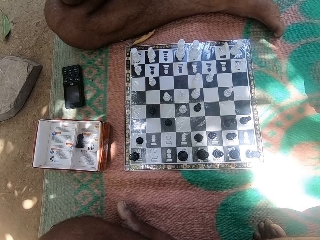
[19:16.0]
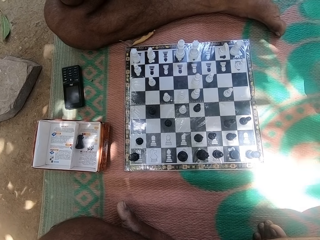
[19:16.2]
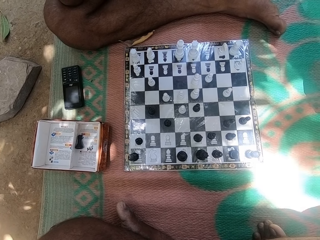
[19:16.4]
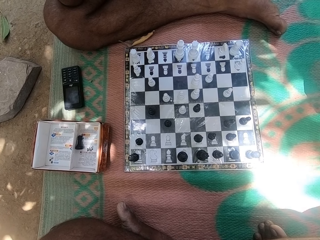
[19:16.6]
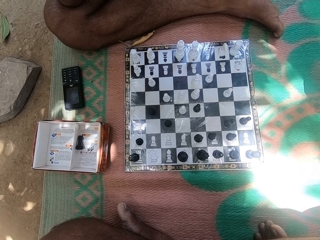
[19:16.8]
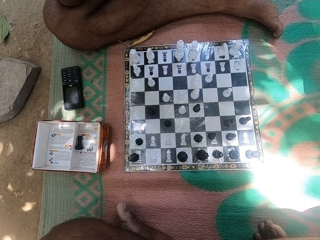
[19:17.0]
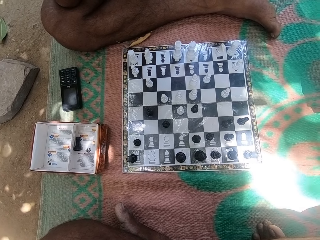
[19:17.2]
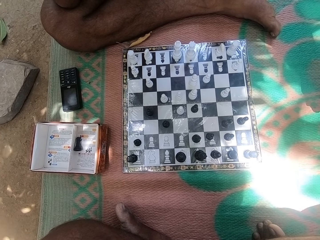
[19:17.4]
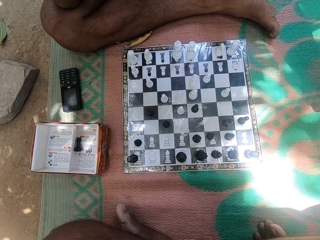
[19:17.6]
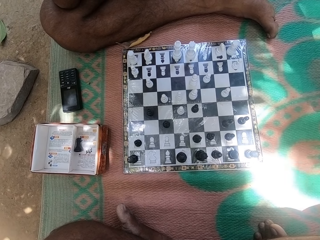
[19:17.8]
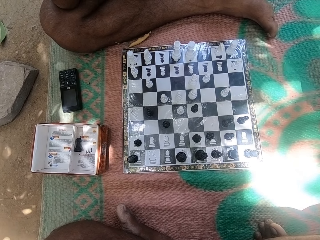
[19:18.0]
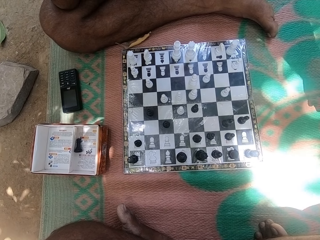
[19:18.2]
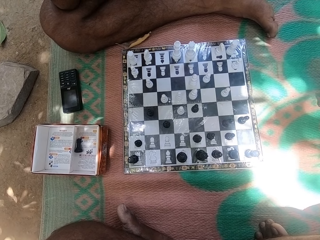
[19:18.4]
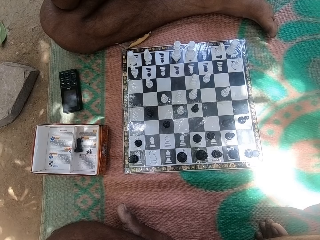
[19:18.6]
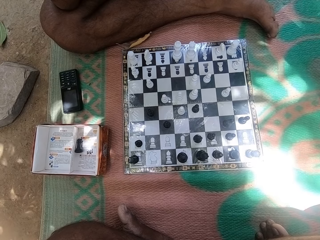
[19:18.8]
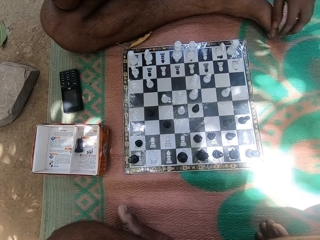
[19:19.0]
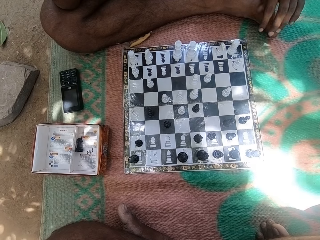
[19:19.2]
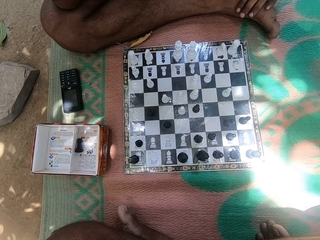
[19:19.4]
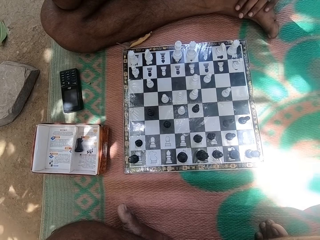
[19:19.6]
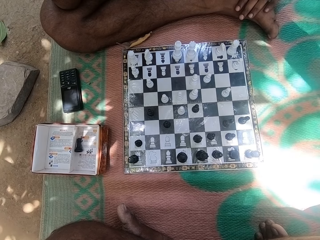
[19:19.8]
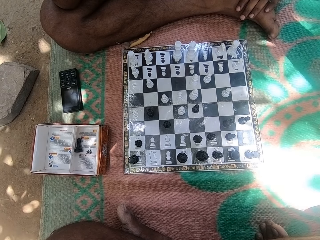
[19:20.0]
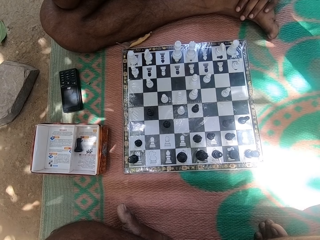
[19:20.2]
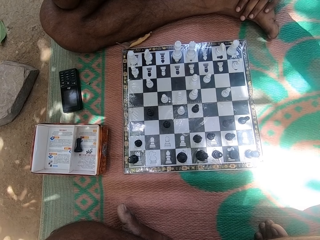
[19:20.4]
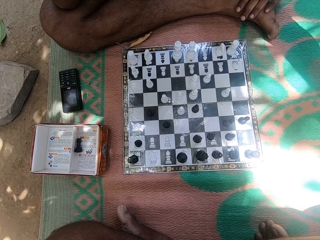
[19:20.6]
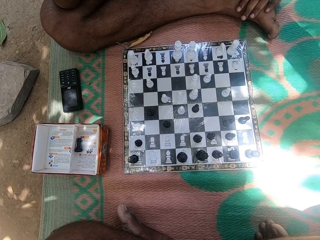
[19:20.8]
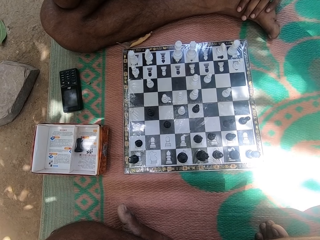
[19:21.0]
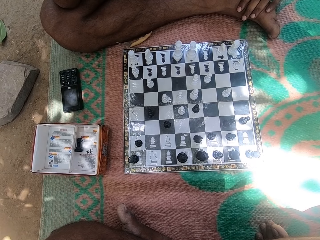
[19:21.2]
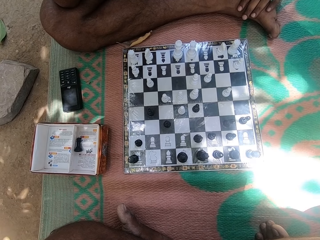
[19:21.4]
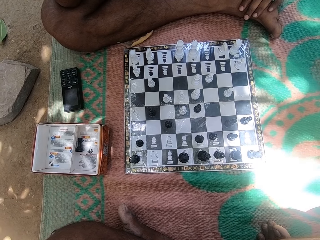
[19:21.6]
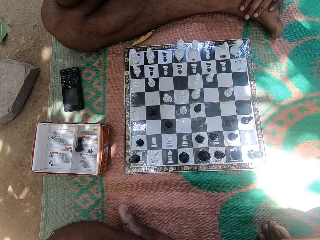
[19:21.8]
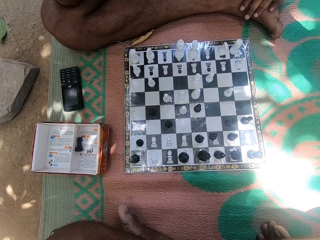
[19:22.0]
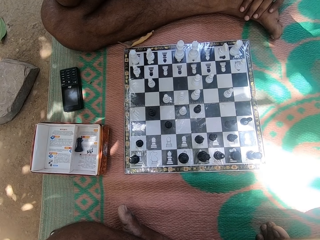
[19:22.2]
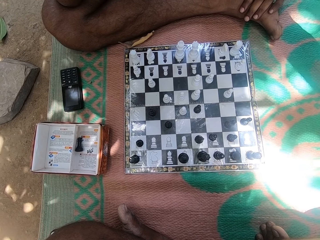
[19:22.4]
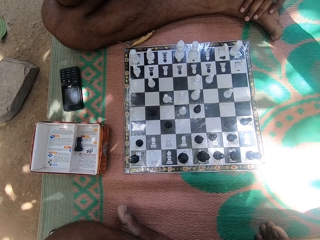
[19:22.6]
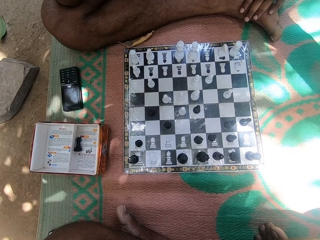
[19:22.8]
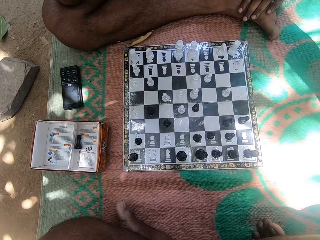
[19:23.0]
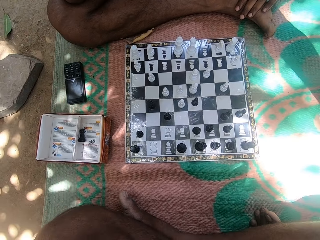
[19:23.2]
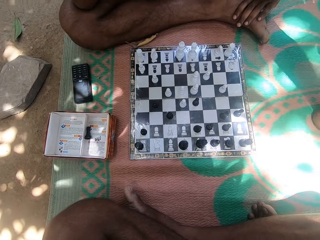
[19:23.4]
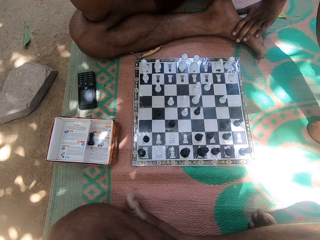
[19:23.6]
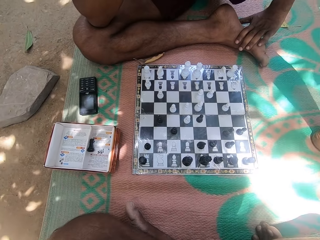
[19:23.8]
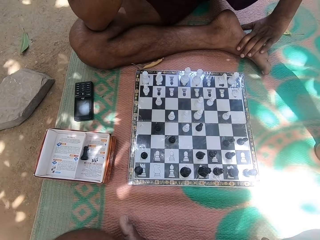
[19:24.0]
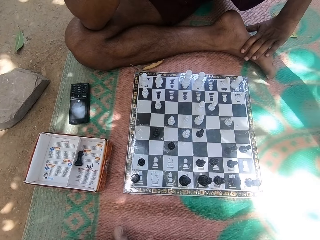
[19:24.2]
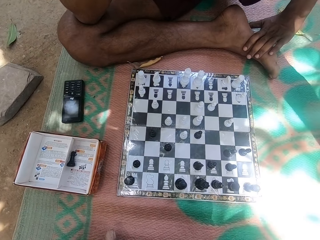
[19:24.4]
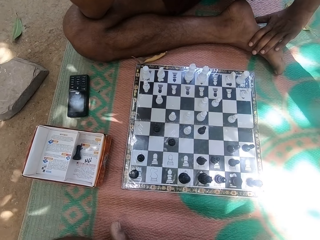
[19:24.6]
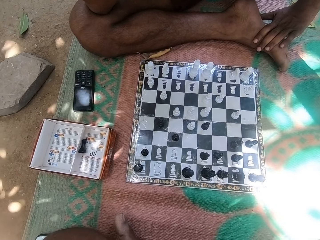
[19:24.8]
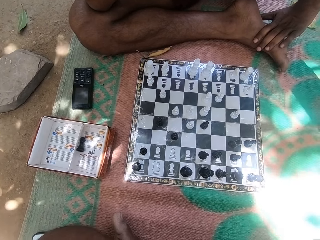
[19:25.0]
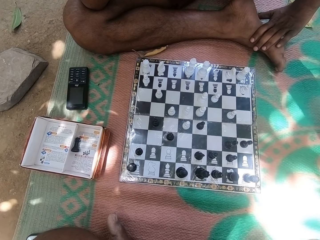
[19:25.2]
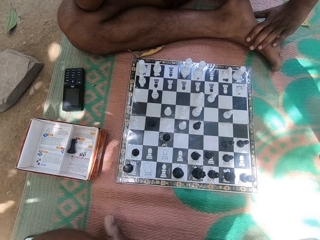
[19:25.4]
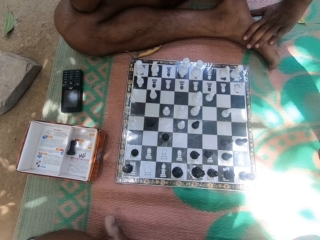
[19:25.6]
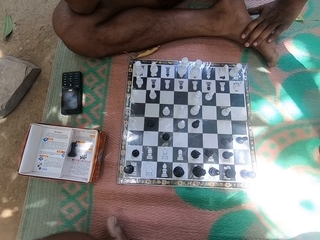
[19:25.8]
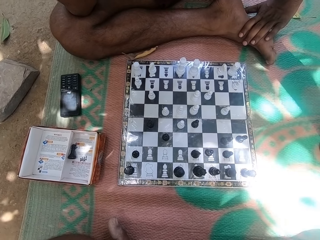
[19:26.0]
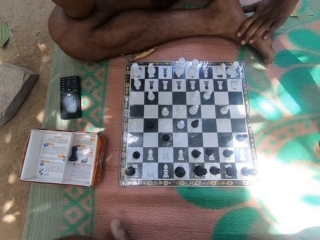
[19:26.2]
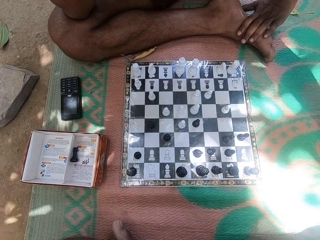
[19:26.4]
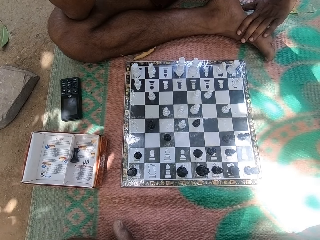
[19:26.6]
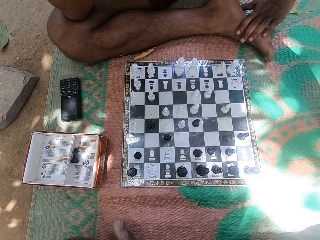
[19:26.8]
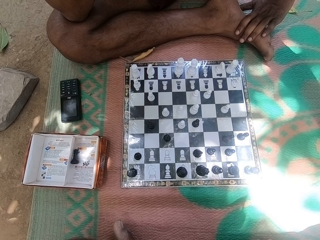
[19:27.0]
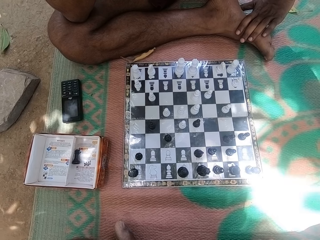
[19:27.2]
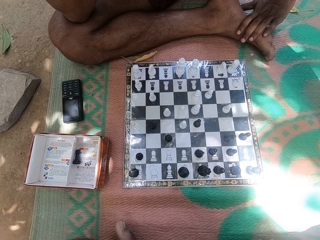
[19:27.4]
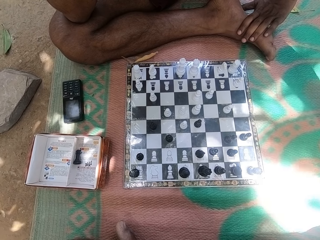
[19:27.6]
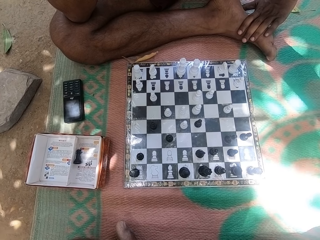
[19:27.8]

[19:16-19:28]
The camera wearer looks at the chess deck. A person touches his leg. The person looks at the chess board. The camera wearer looks at the chess deck. They look at the chess deck again.

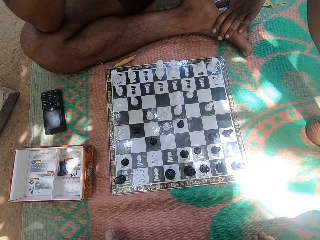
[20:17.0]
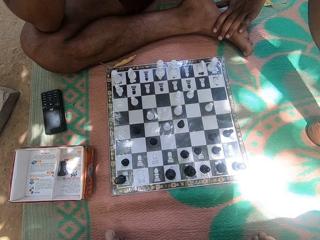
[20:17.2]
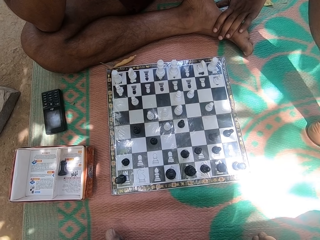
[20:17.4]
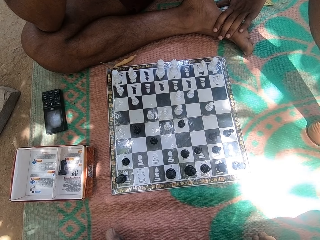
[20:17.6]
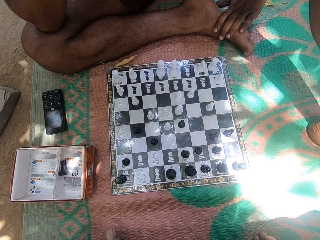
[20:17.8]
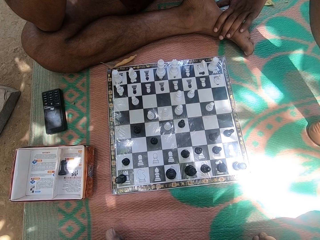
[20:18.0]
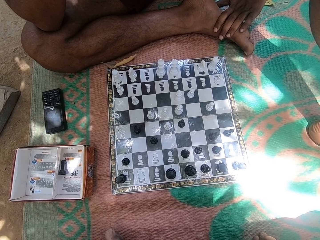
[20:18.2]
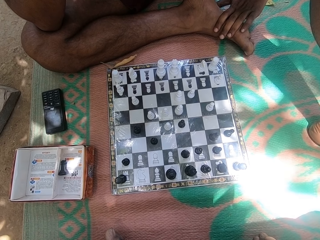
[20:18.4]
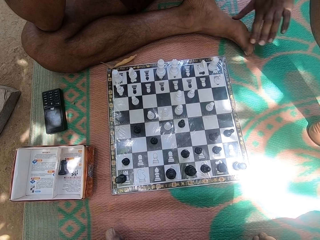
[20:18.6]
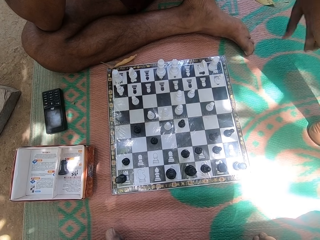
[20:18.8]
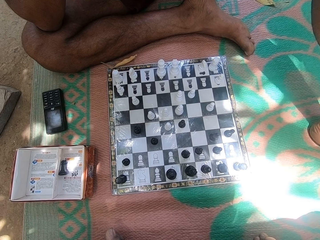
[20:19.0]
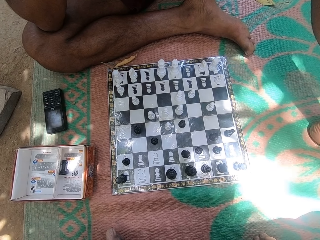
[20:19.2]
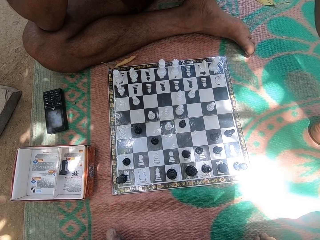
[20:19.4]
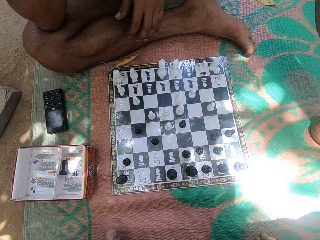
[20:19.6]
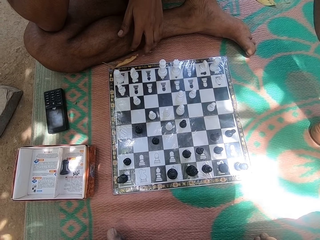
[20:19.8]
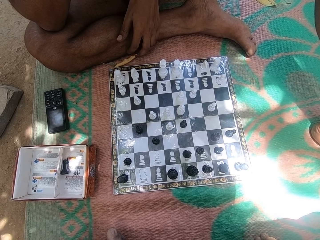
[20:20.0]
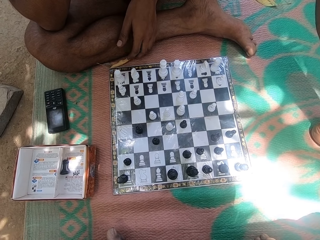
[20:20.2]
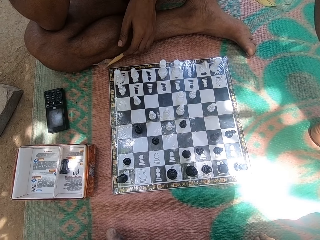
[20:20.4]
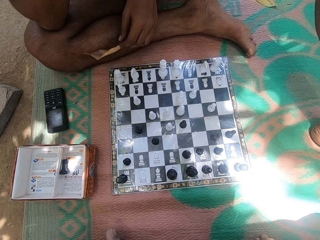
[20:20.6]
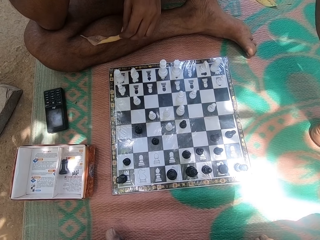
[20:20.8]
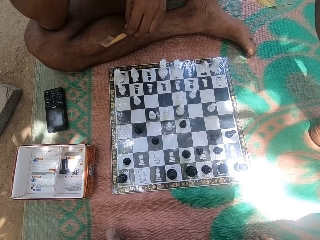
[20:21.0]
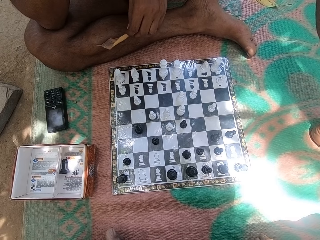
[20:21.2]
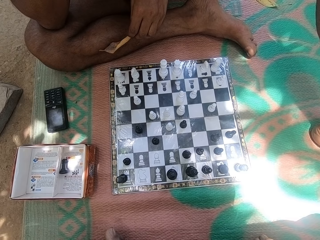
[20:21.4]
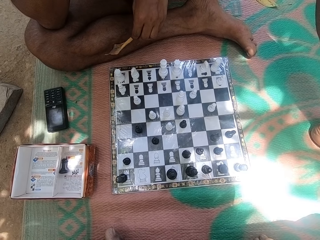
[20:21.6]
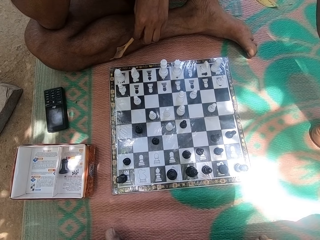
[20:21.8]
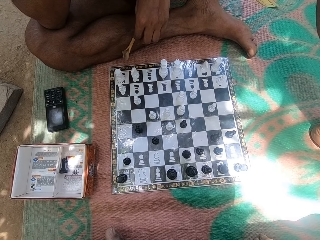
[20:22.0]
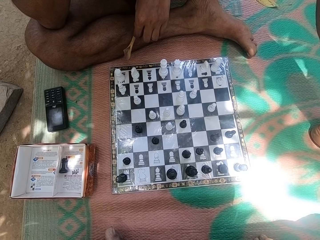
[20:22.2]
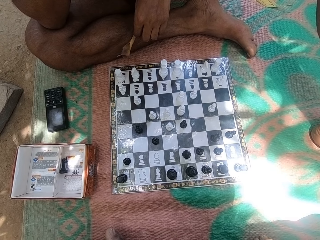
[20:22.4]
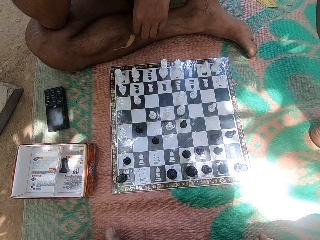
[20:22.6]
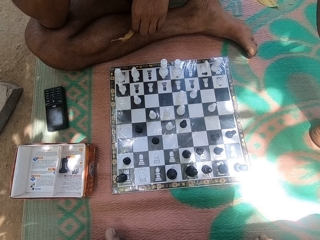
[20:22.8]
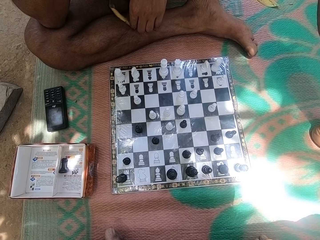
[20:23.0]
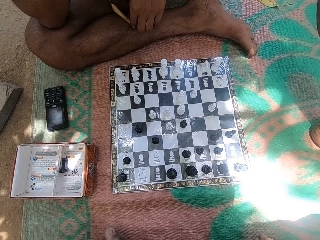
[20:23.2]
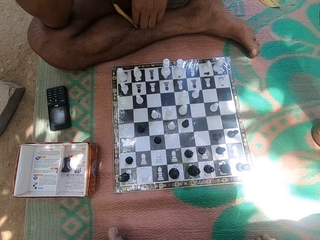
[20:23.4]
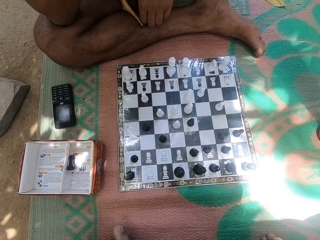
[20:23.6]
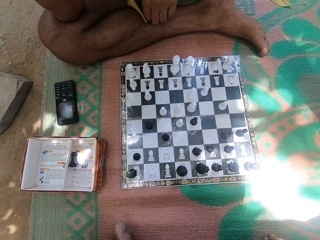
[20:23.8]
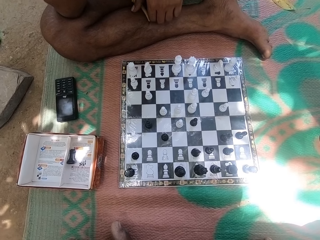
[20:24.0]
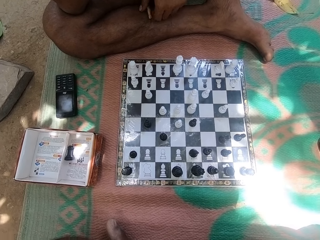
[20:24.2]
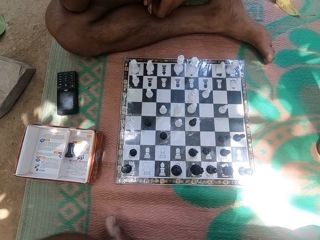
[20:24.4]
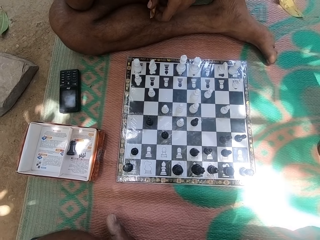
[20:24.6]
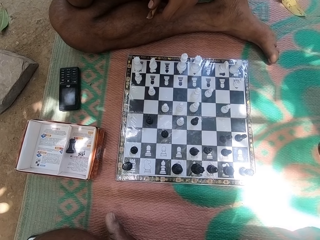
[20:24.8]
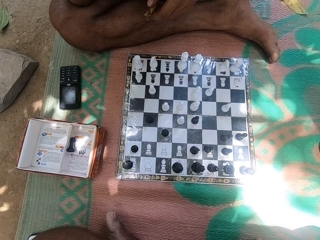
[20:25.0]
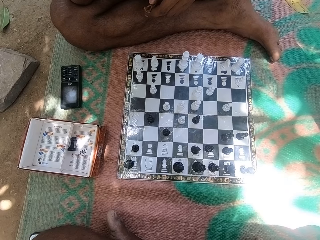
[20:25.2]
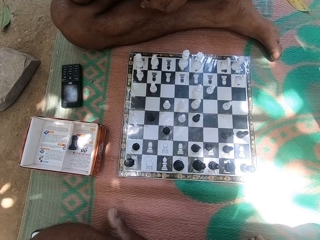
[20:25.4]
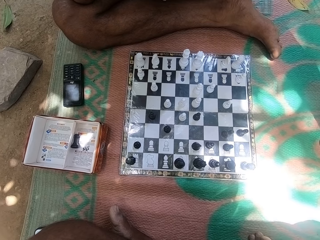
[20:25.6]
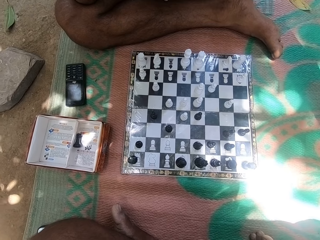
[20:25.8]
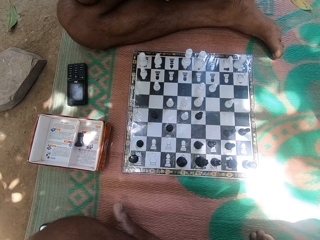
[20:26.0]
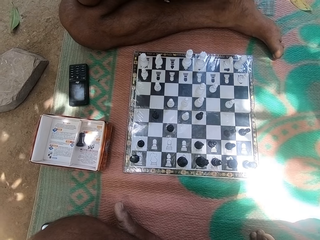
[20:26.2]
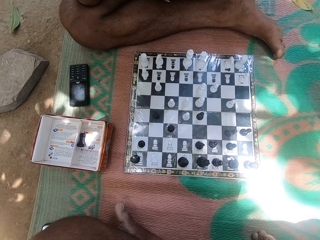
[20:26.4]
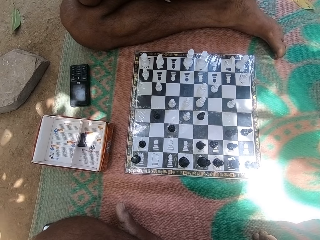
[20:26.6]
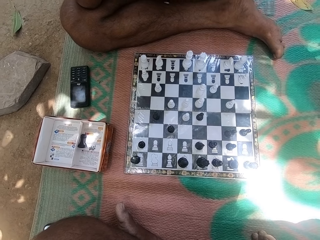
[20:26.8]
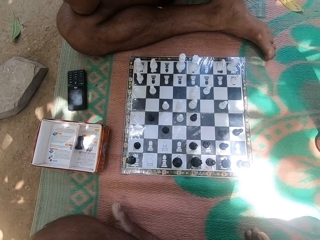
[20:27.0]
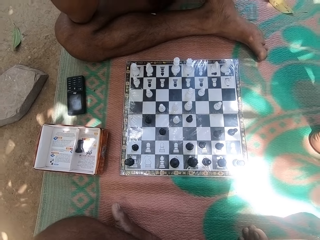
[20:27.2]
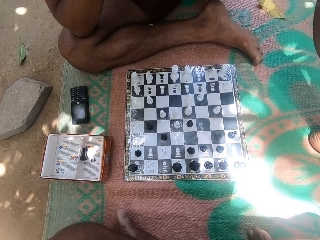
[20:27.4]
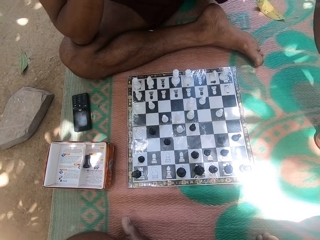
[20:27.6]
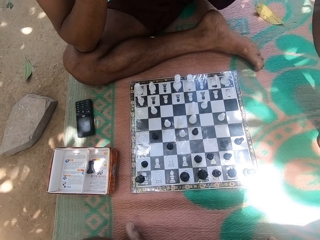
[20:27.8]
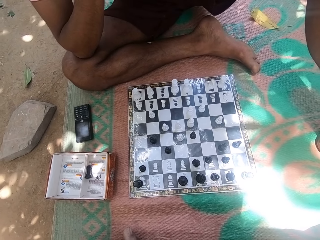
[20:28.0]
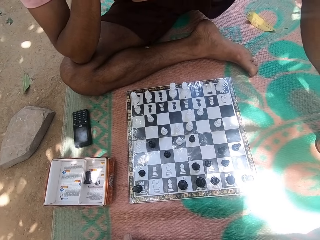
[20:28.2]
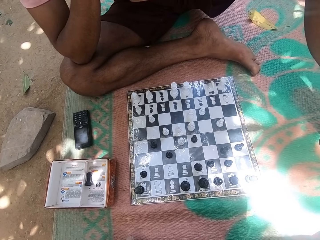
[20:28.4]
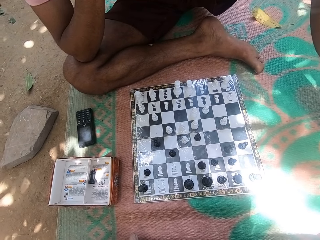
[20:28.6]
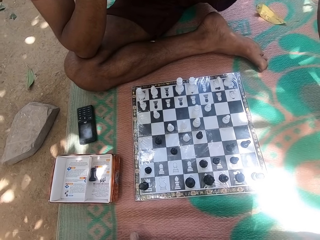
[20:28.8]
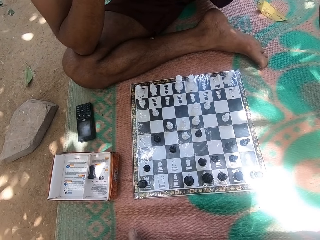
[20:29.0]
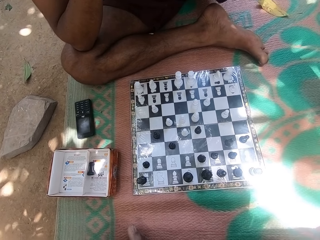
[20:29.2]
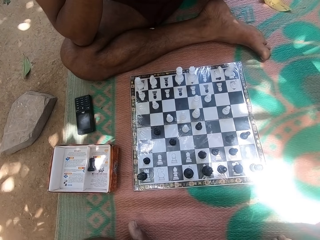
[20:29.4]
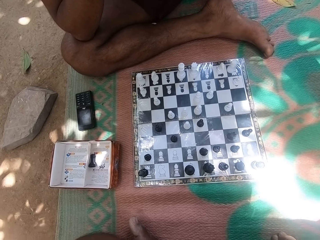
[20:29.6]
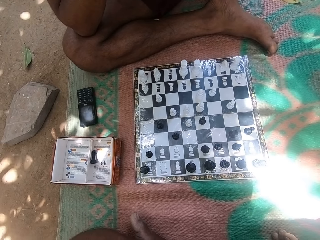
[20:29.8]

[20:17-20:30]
A man moves his foot. The man picks a leaf. The camera wearer looks around.
